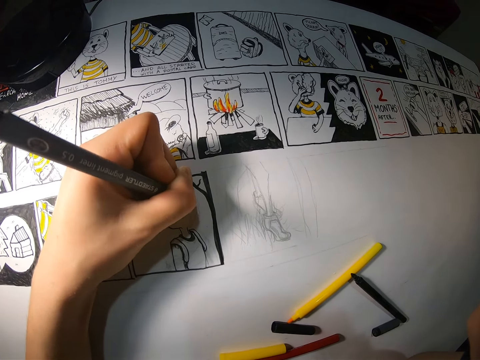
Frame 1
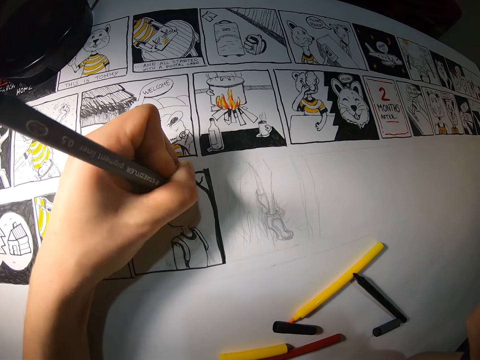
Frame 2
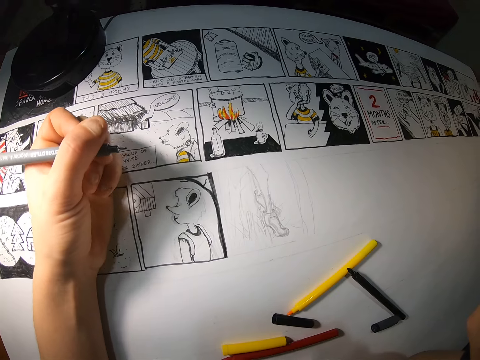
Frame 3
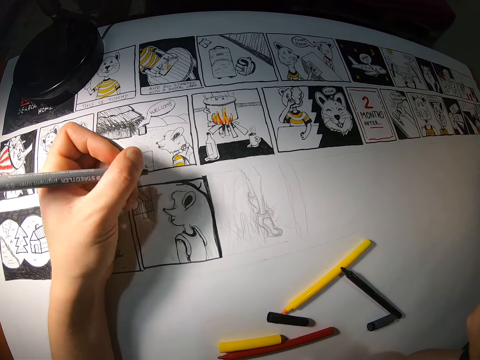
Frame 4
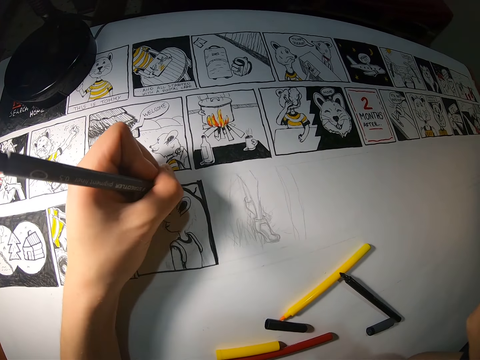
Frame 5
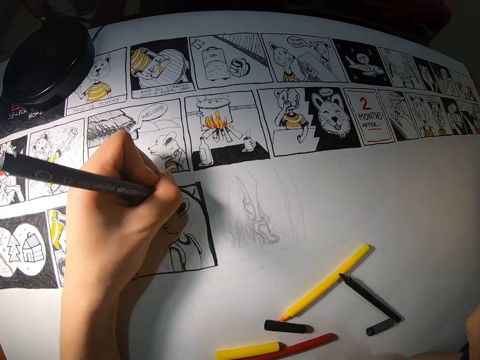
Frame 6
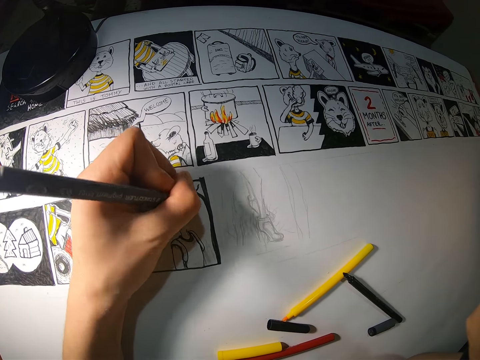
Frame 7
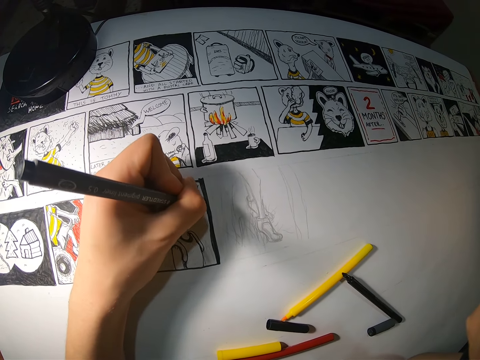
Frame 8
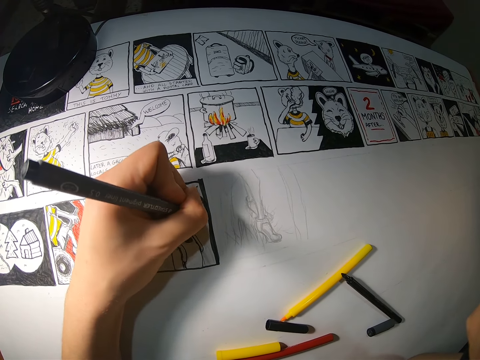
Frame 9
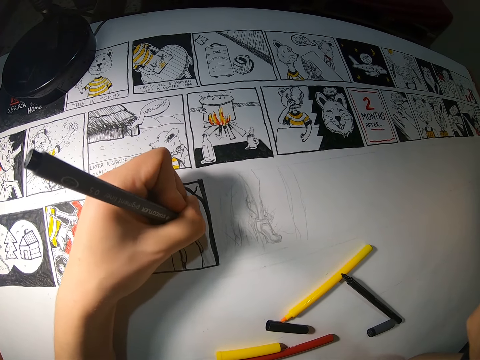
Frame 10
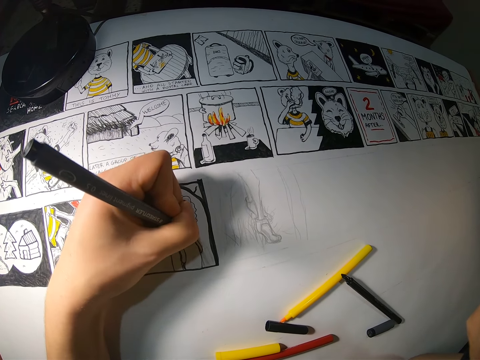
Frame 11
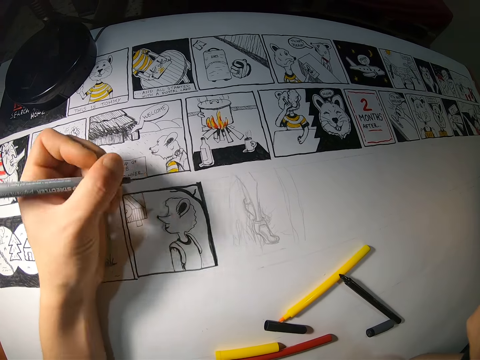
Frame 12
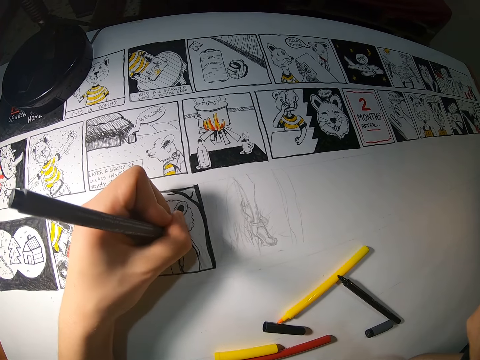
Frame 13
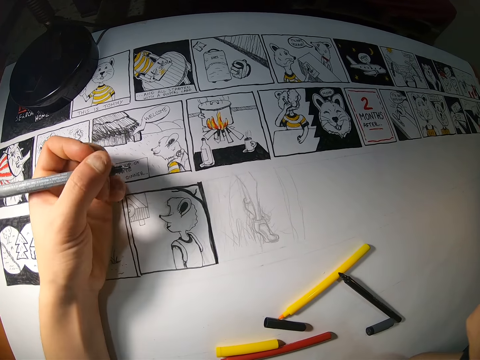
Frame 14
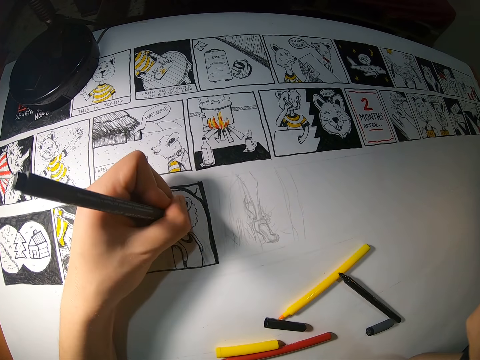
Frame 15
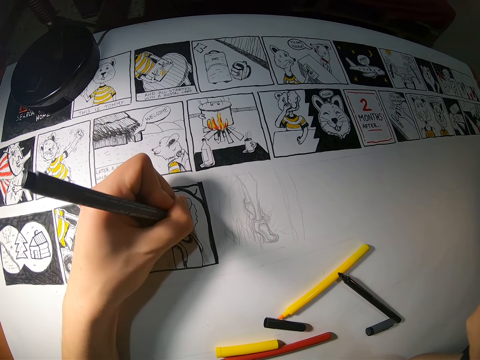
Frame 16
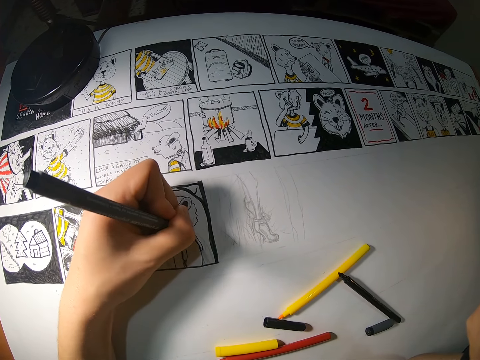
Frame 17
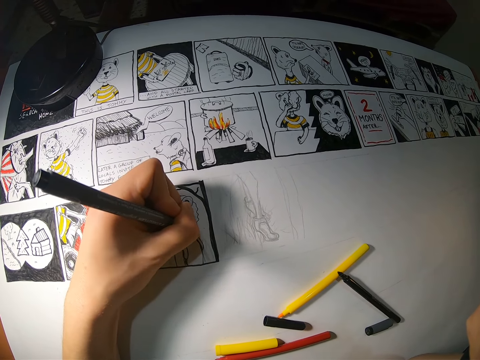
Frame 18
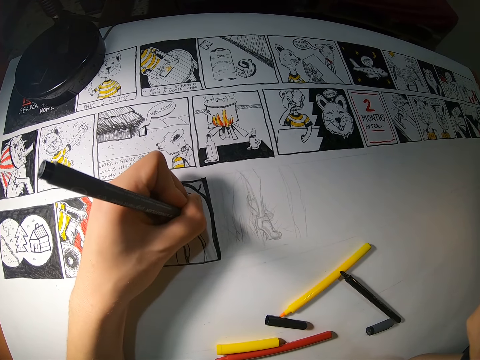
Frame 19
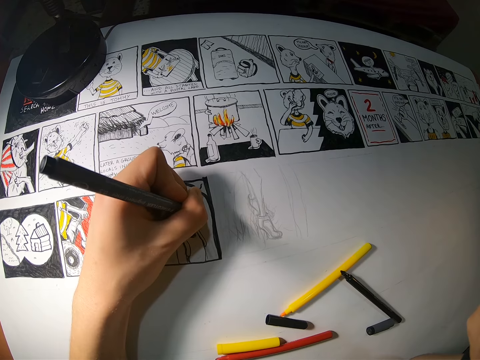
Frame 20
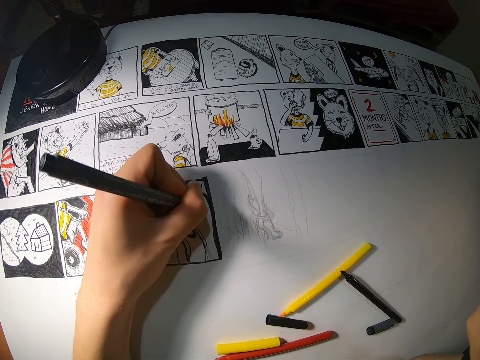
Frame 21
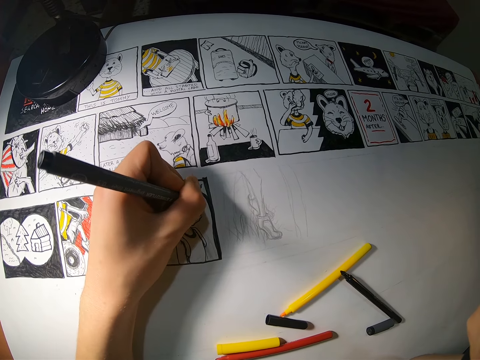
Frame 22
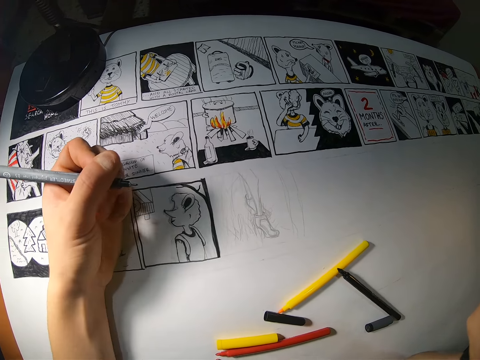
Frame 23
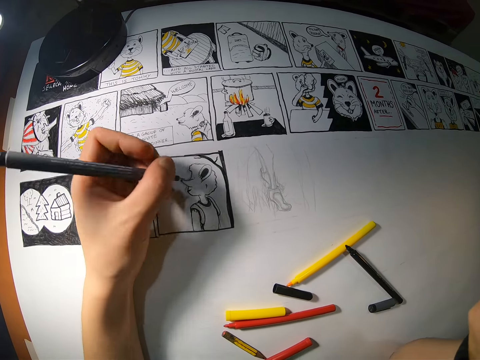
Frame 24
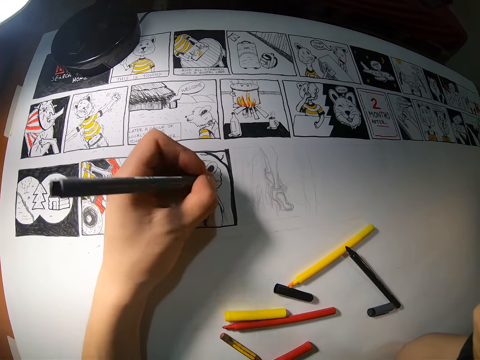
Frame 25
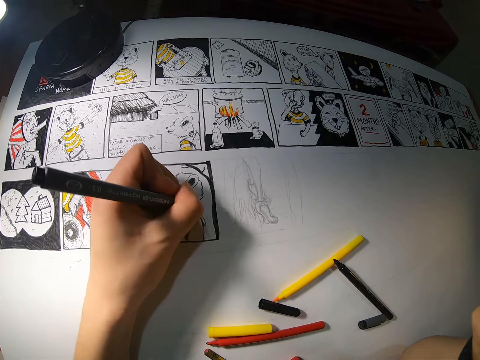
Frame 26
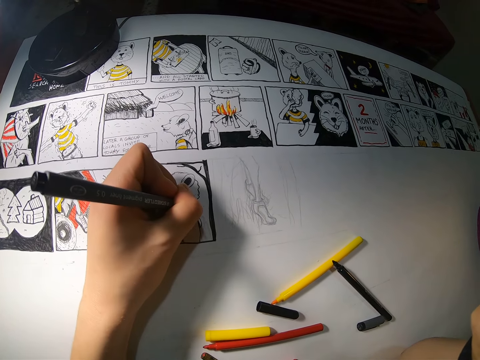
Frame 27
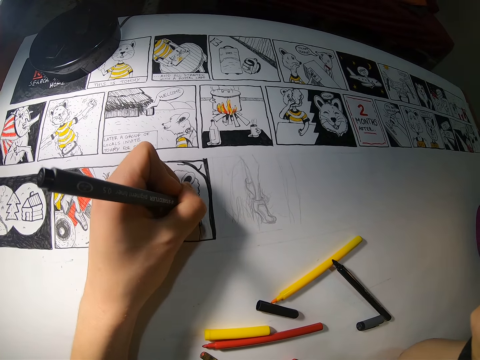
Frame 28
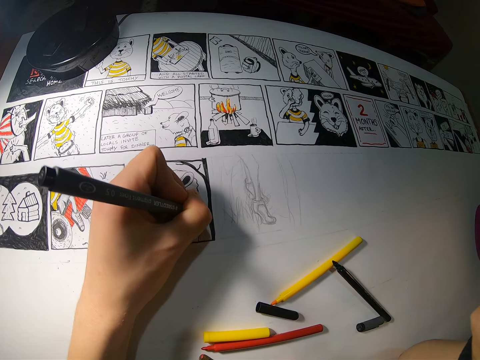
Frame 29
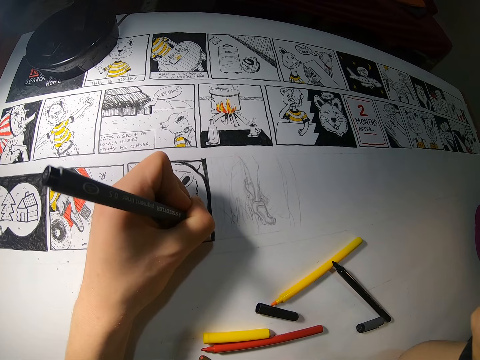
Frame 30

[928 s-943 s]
The camera wearer draws on the cardboard with the black marker in her left hand. She looks at the drawing. She checks the image on the cardboard. She draws on the cardboard with the black marker in her left hand. She checks the image on the cardboard. She draws on the cardboard with the black marker in her left hand.

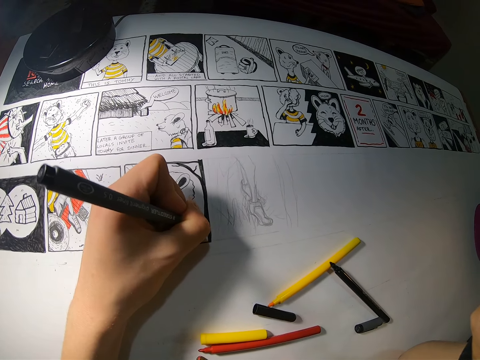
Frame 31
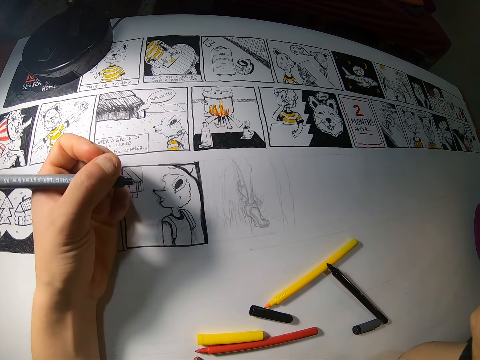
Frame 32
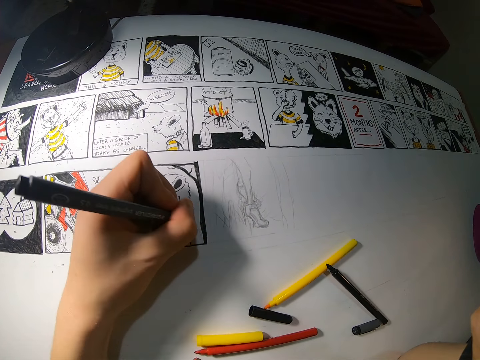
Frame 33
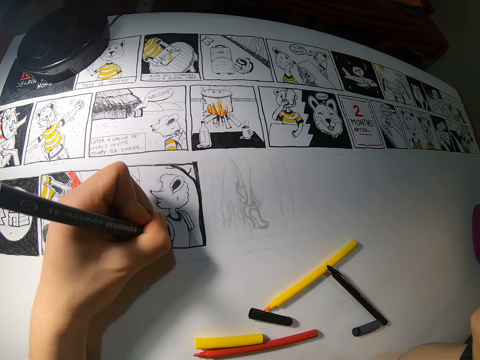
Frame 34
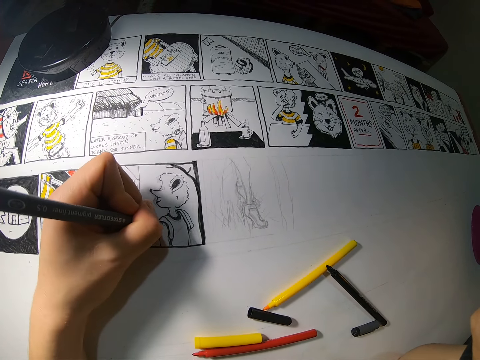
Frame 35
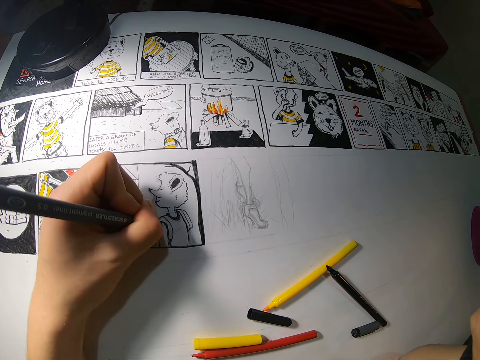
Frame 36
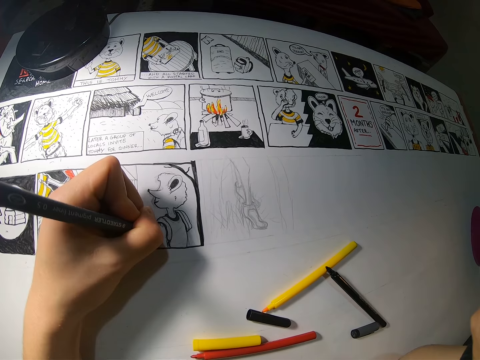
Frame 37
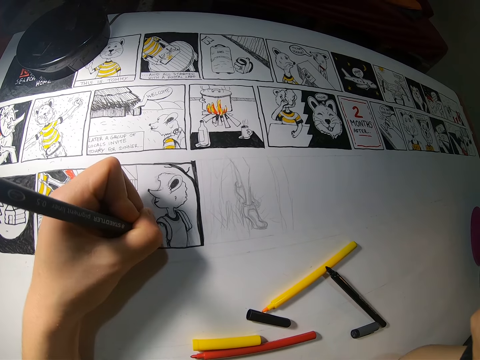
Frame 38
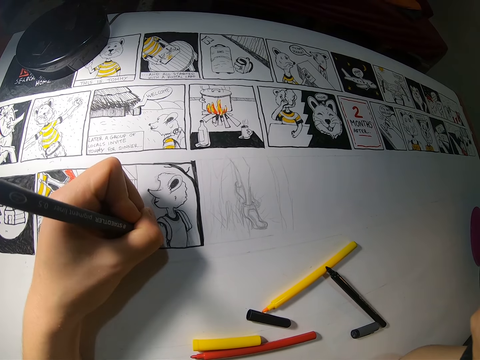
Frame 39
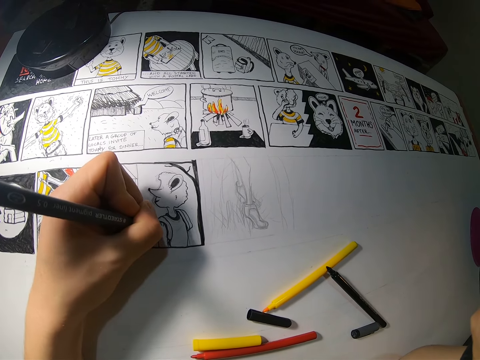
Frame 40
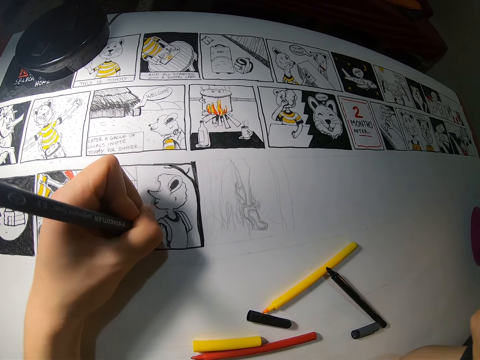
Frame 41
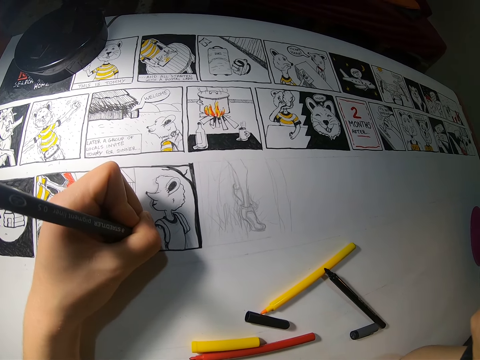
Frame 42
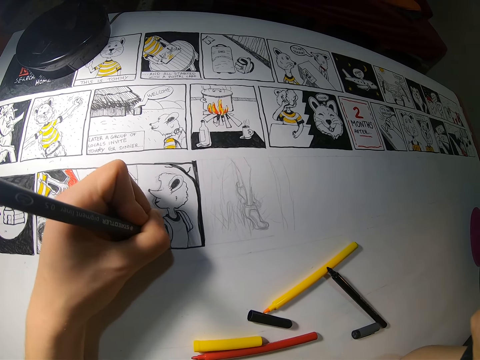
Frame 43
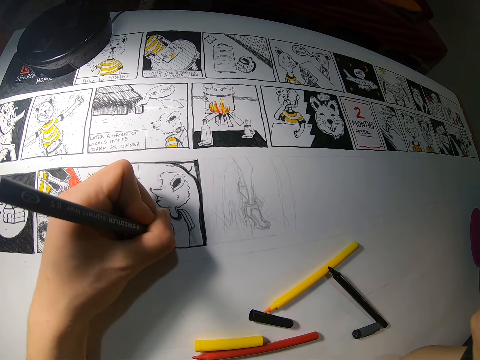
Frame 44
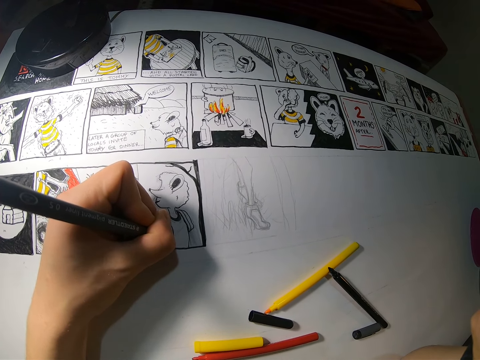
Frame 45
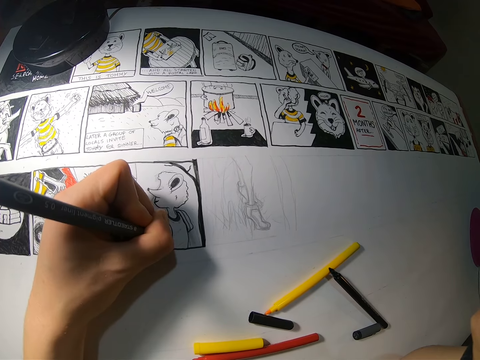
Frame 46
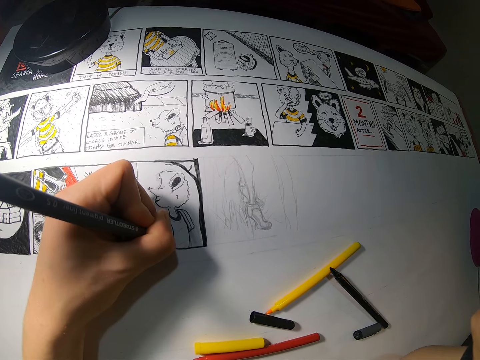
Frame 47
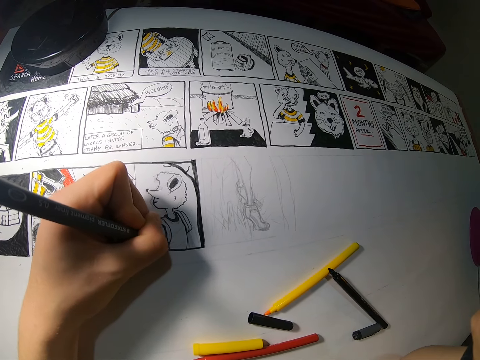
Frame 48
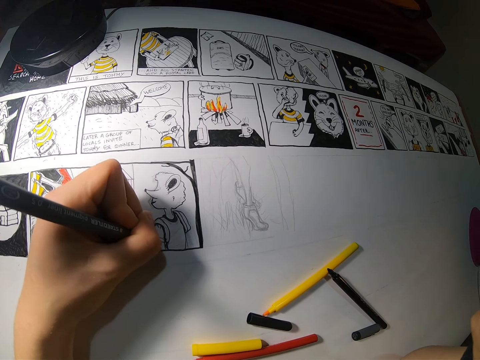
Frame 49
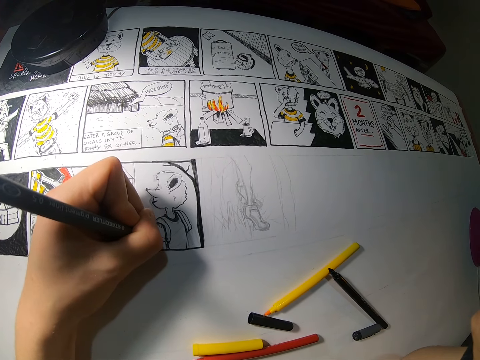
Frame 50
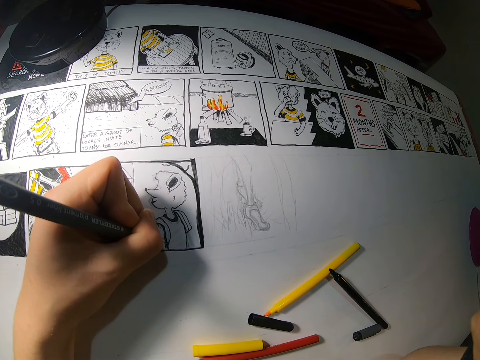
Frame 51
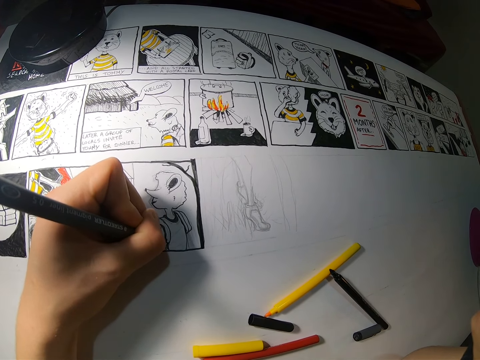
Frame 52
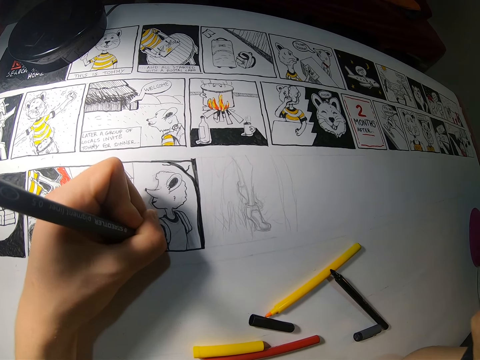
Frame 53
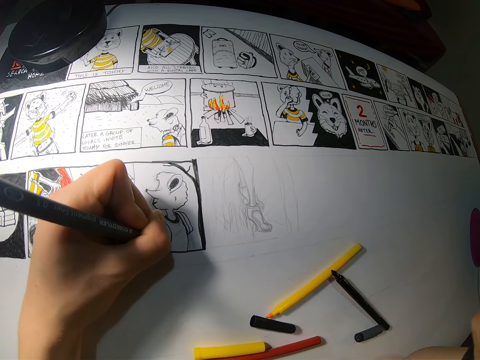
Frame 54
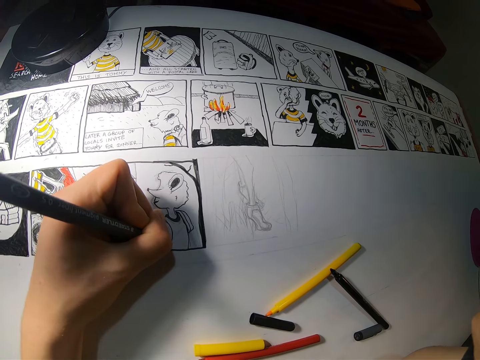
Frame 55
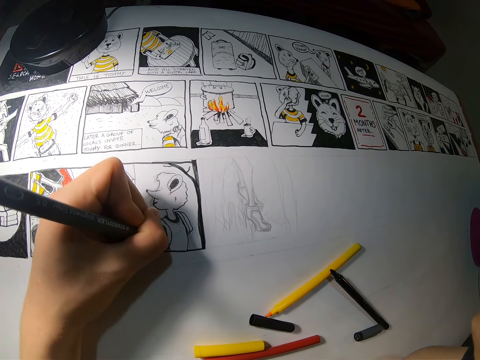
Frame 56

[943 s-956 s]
The camera wearer checks the image on the cardboard. She draws on the cardboard with the black marker in her left hand.
